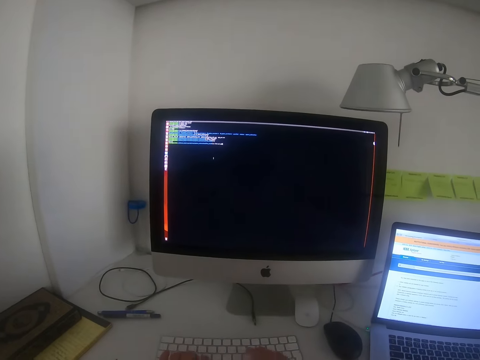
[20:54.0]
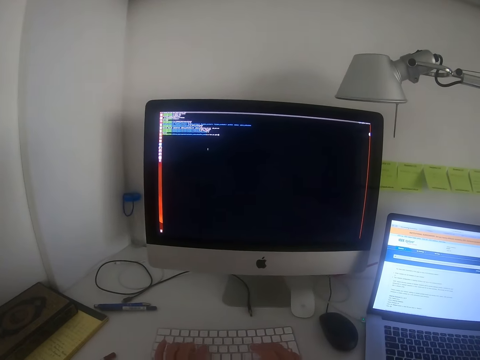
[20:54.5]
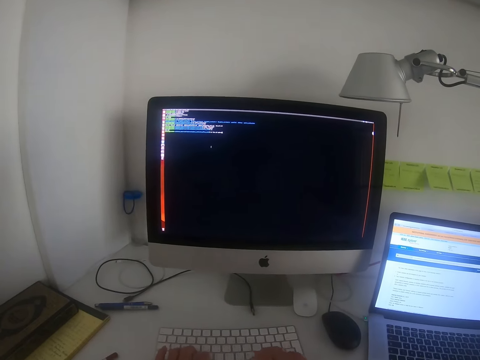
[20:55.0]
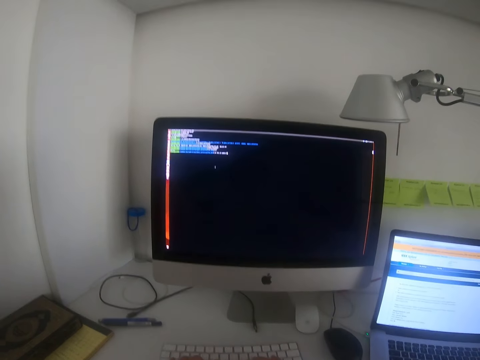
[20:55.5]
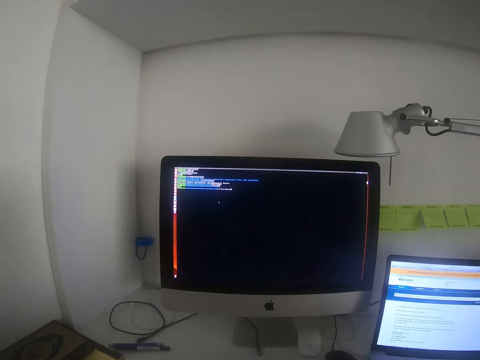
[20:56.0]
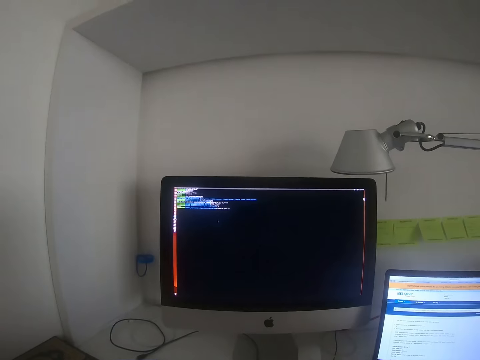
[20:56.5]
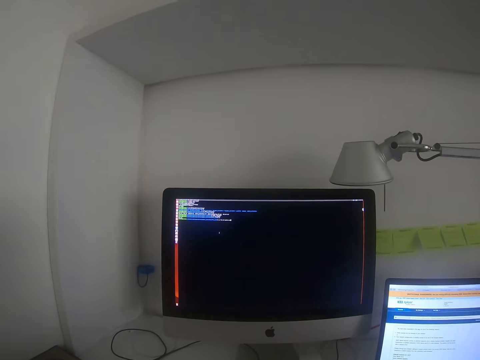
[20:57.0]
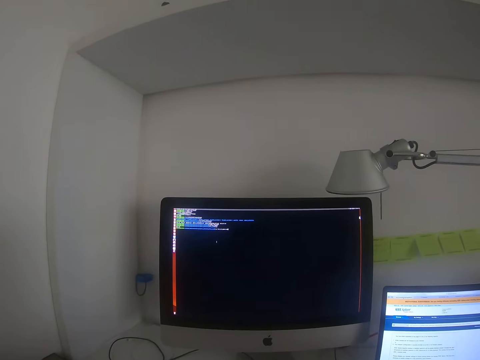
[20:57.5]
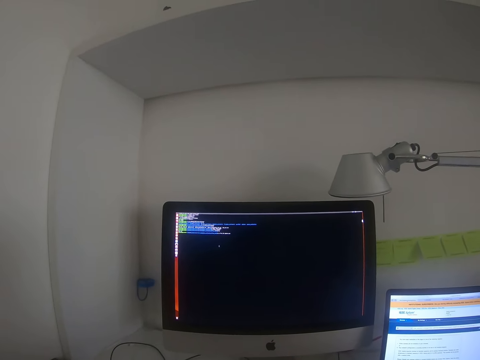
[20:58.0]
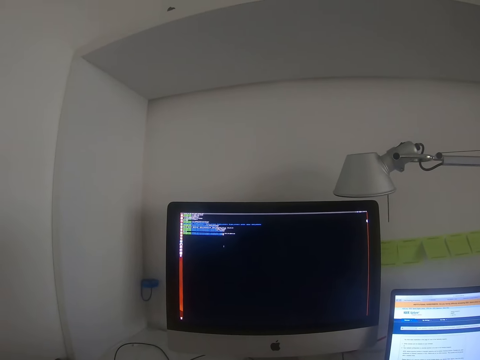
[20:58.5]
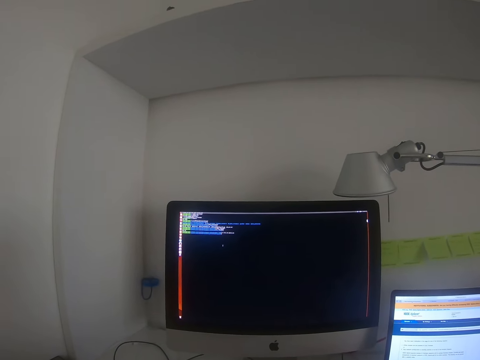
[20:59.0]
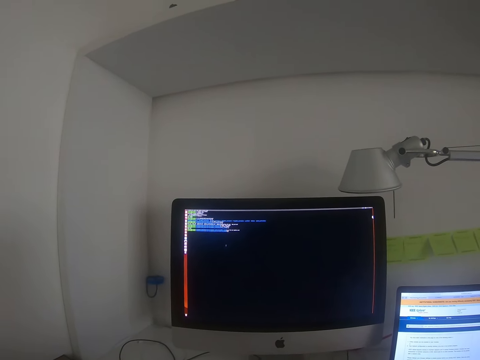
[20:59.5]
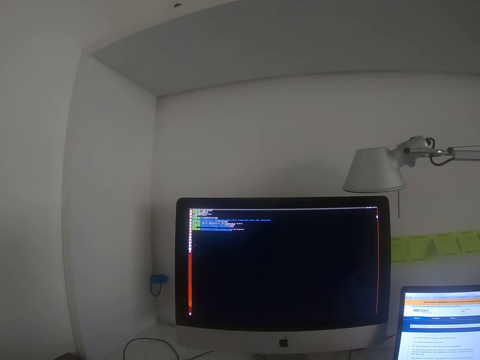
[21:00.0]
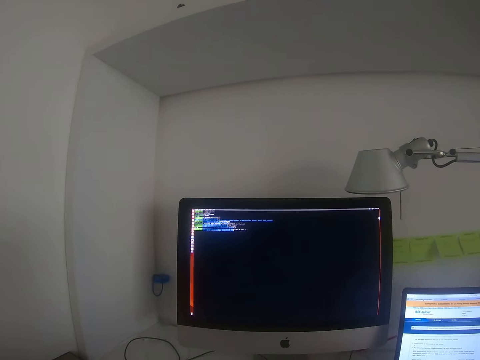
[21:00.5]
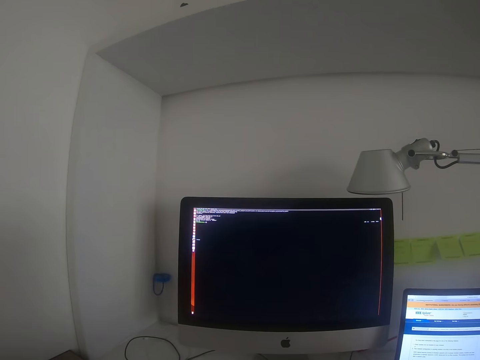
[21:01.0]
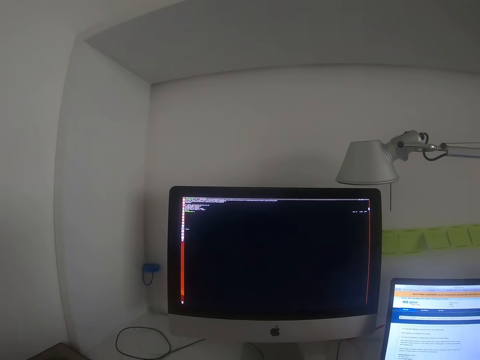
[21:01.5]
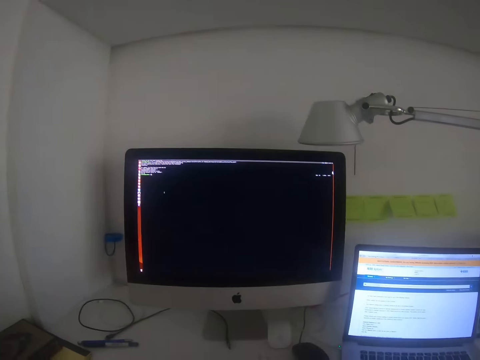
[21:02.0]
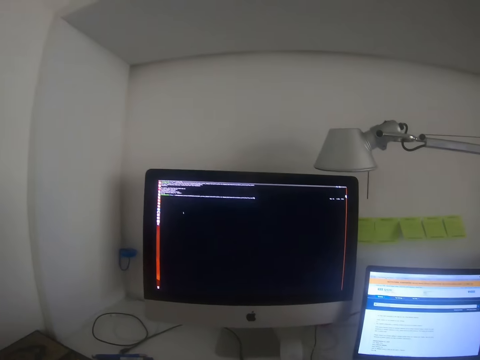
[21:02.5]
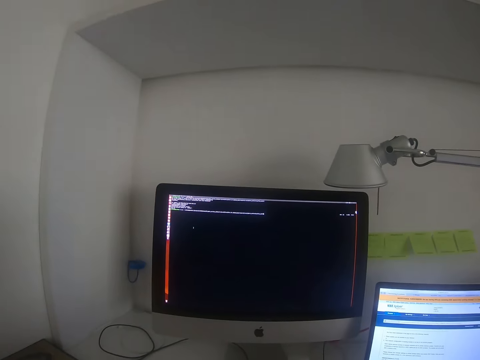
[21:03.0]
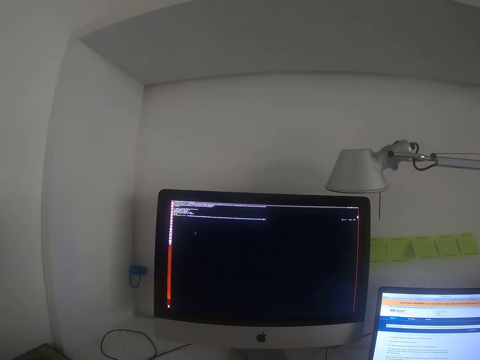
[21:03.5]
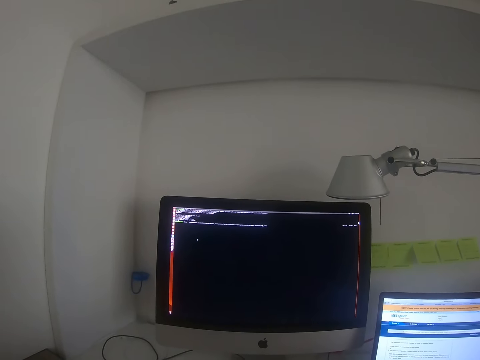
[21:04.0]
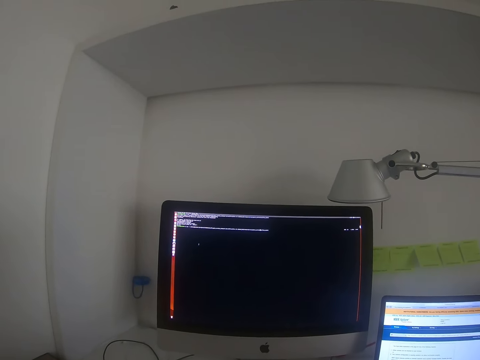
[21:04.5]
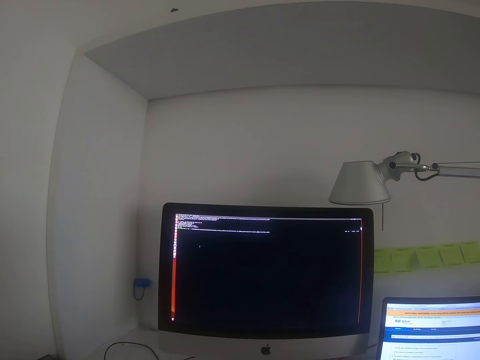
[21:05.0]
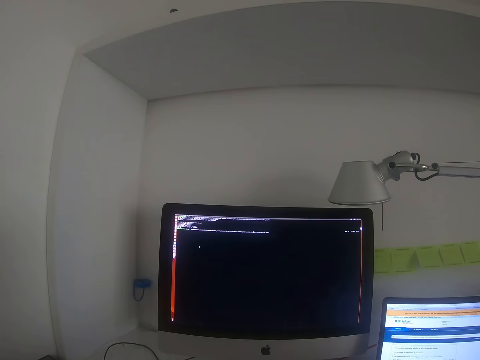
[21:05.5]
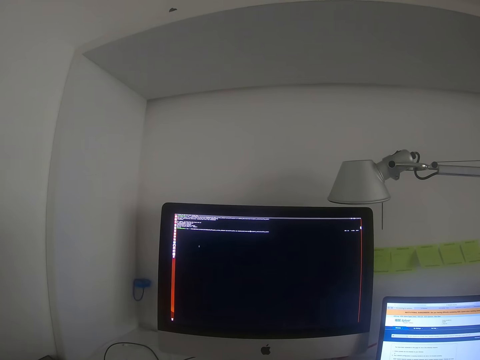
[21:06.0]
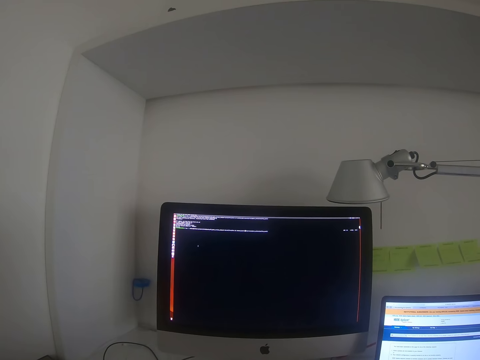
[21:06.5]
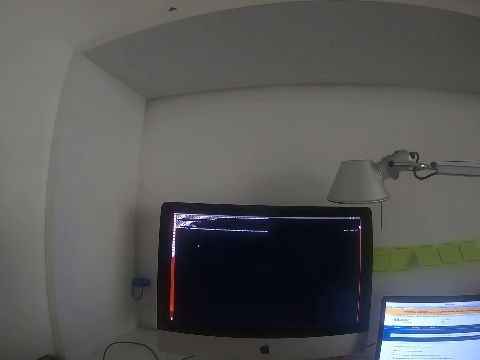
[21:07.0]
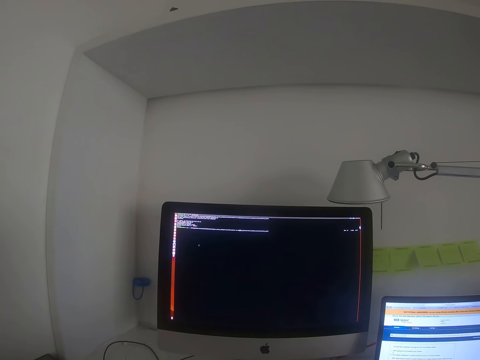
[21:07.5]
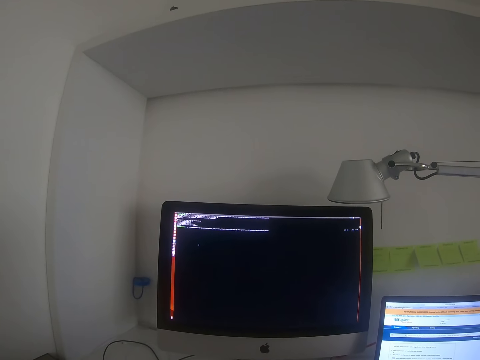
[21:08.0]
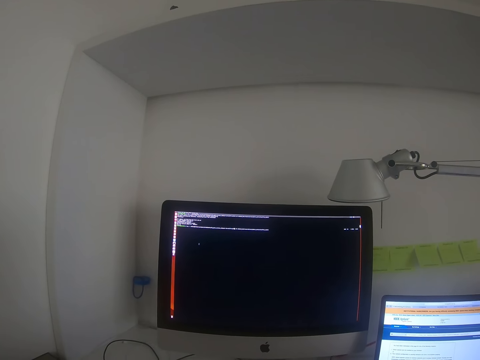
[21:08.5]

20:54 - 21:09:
The camera wearer types on the computer keyboard. They stare at the computer monitor. They look at the computer.

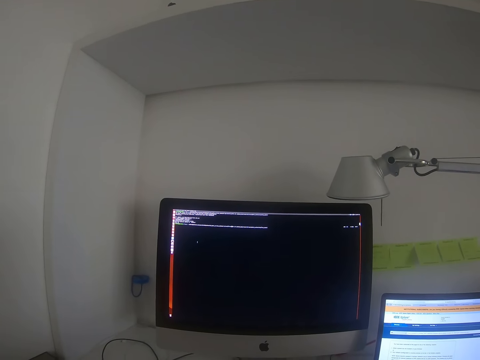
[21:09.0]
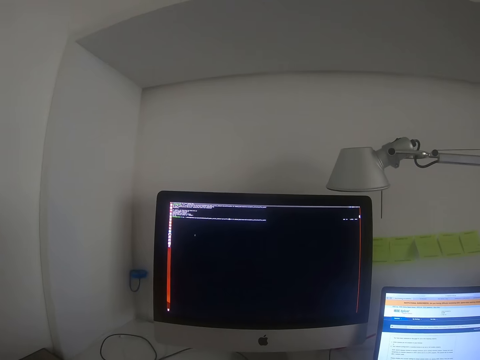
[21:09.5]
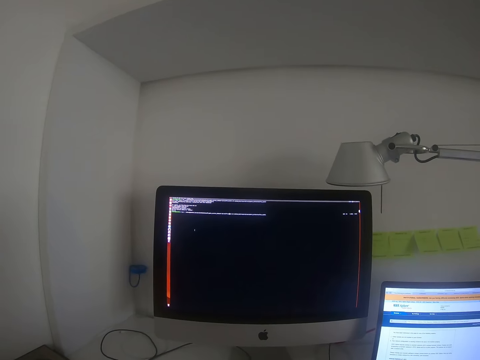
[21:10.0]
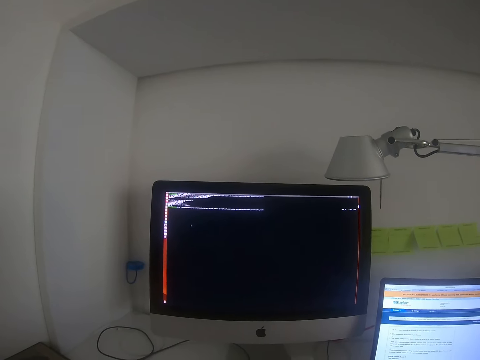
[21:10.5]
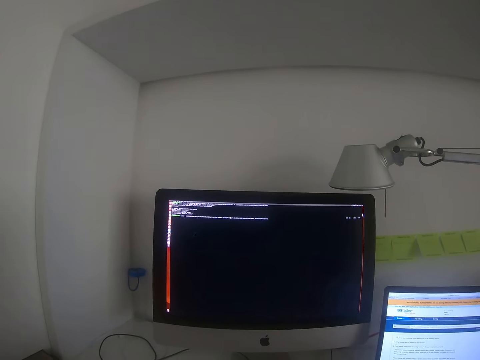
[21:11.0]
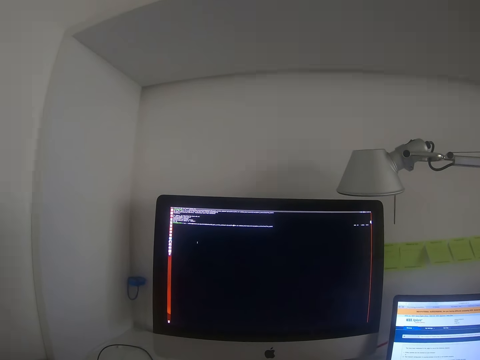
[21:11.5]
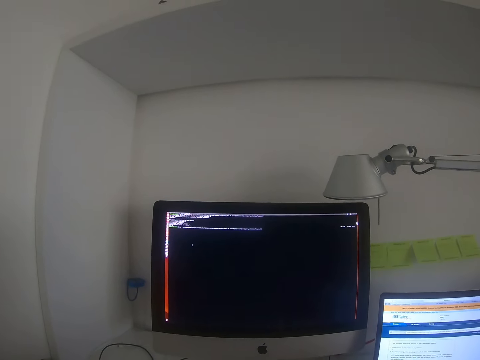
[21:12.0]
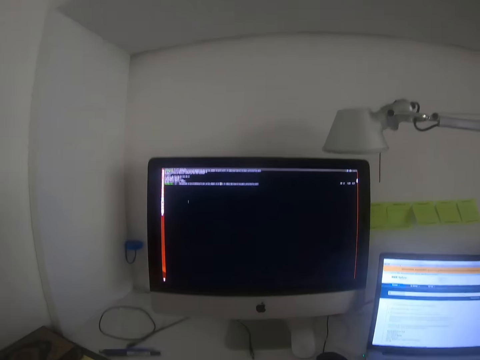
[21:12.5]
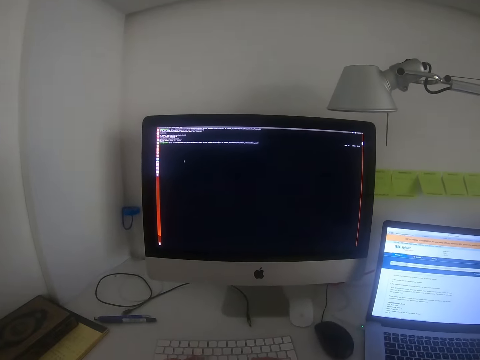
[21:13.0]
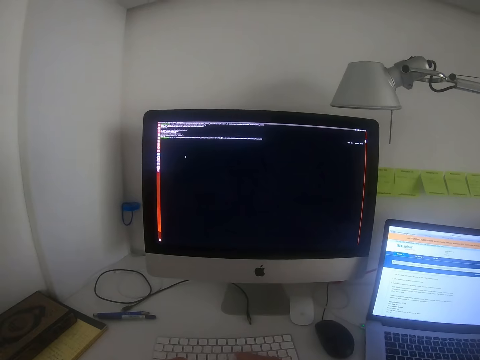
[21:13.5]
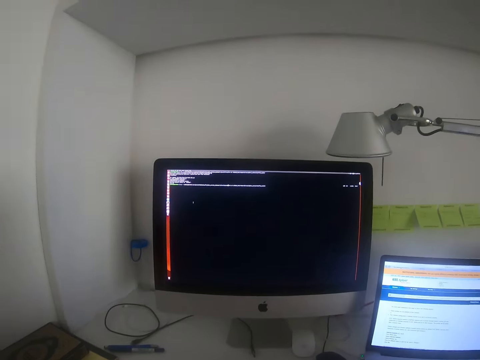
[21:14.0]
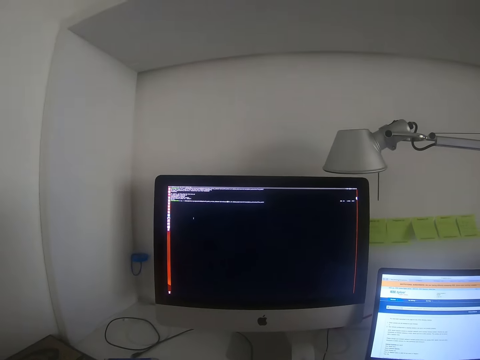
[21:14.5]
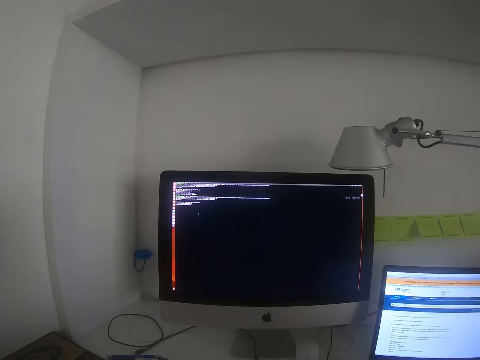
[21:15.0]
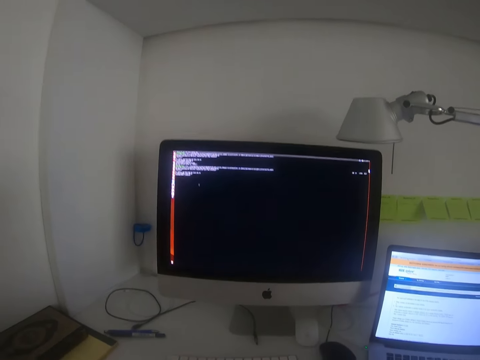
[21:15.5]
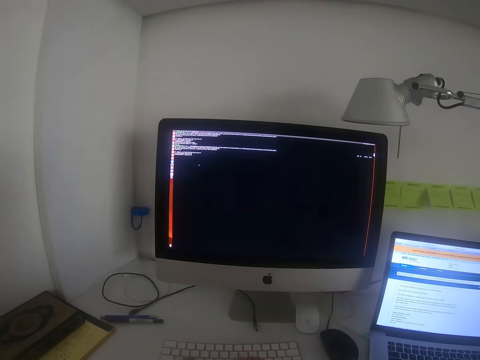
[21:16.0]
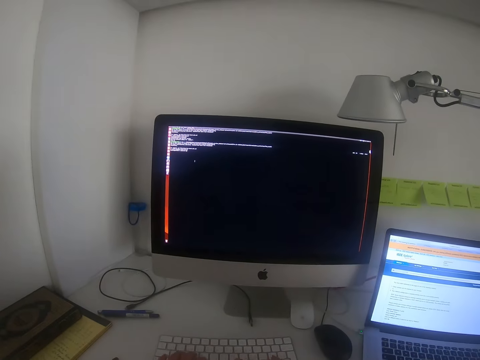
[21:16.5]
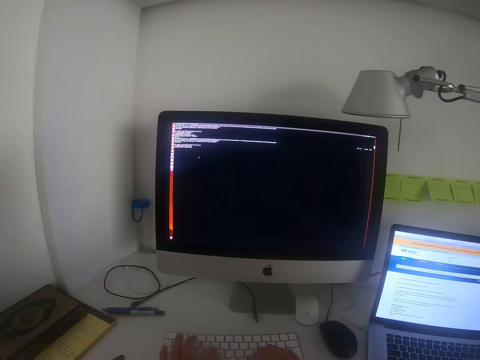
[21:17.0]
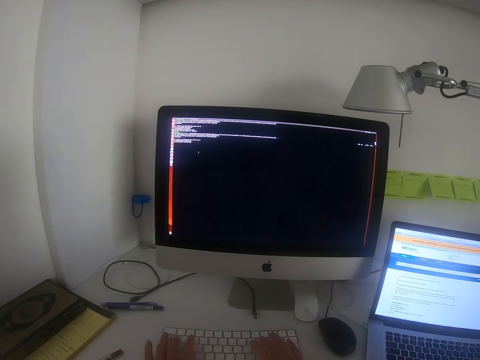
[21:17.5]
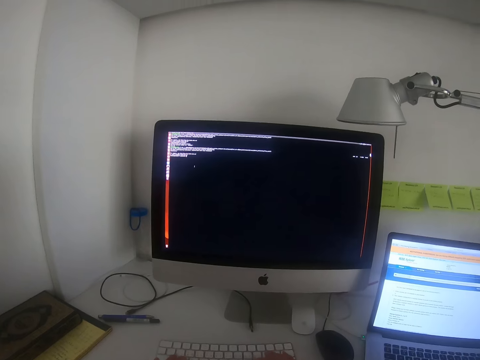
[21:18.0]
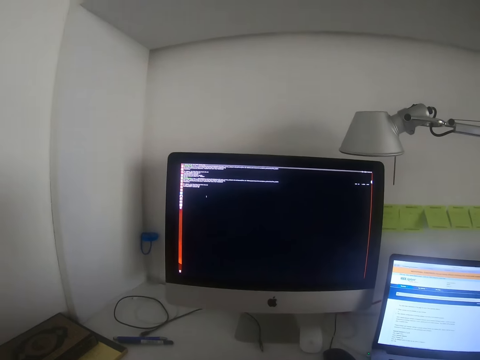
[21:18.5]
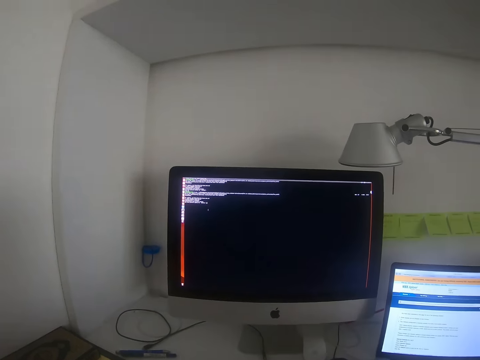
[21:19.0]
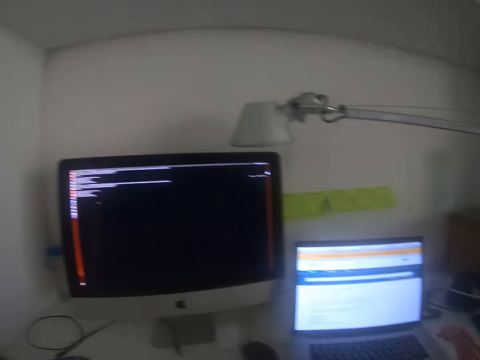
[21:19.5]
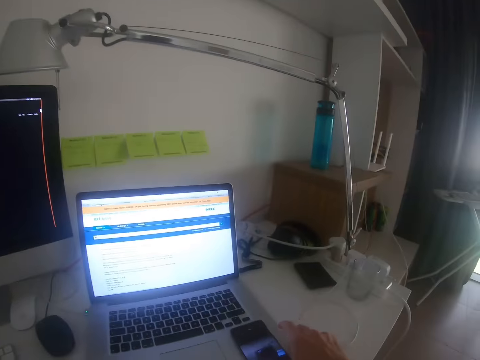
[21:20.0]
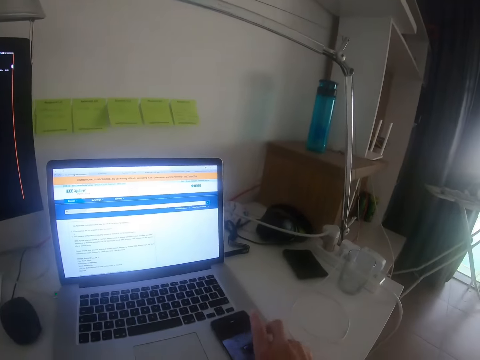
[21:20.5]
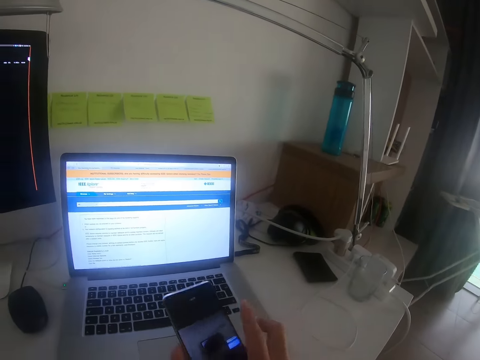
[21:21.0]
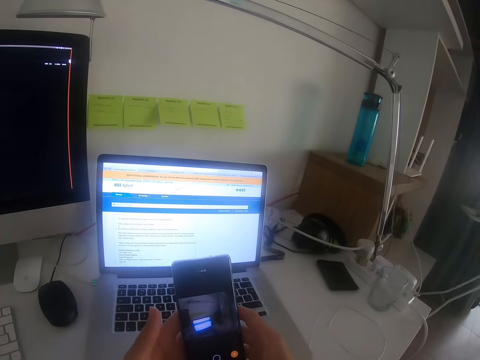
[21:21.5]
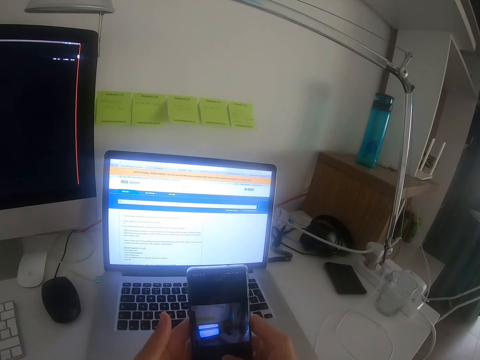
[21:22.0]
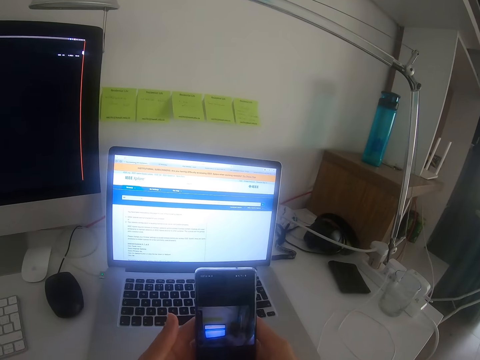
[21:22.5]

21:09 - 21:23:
The camera wearer types on the computer keyboard. They stare at the computer monitor. They pick up the phone and use the phone.
